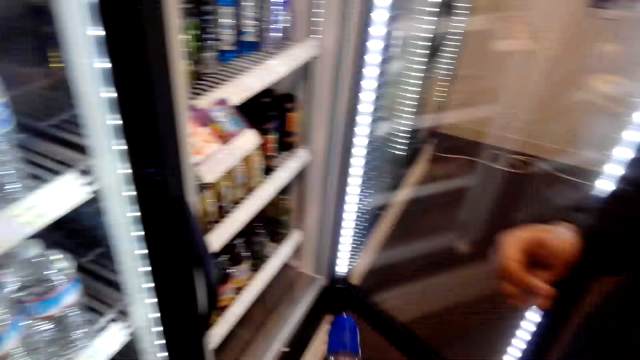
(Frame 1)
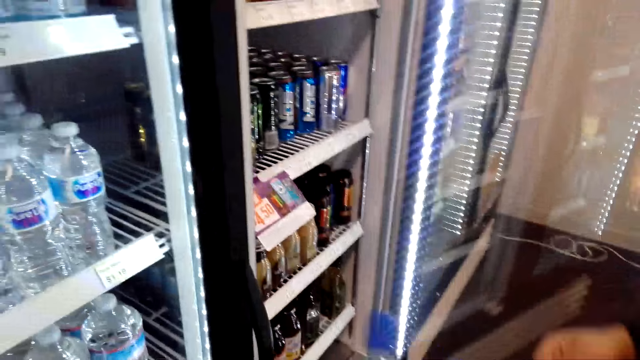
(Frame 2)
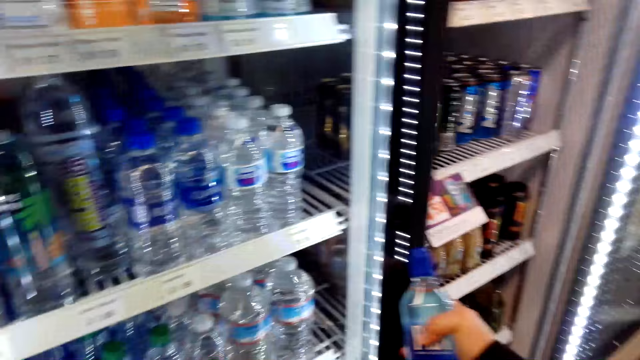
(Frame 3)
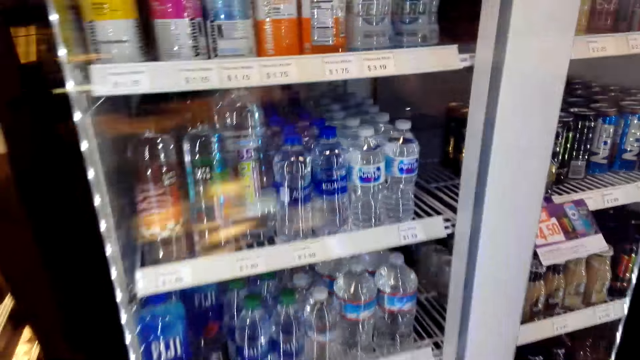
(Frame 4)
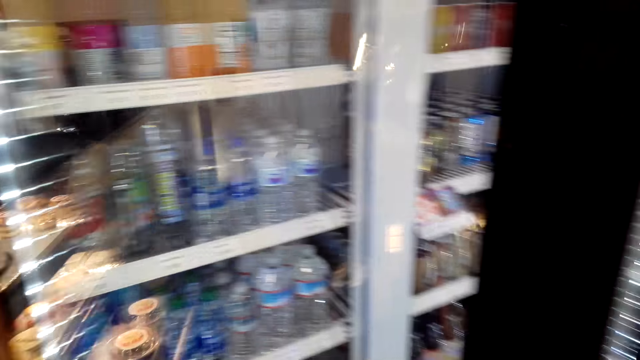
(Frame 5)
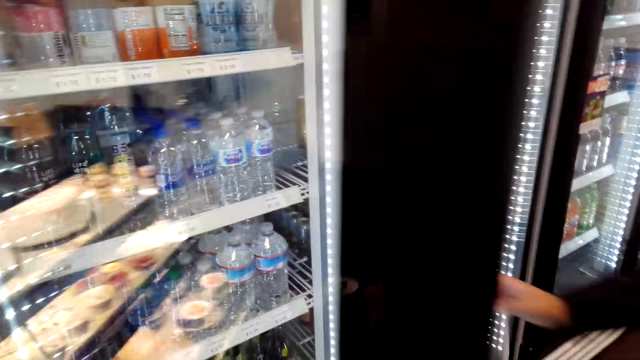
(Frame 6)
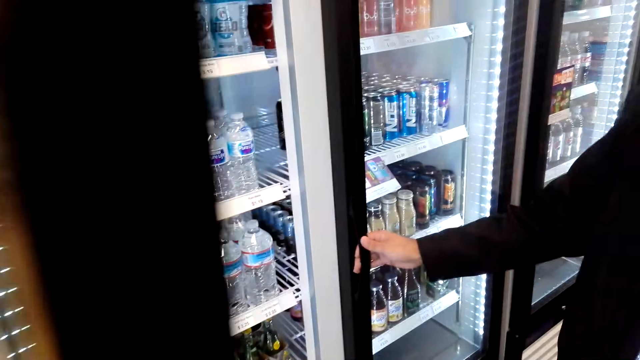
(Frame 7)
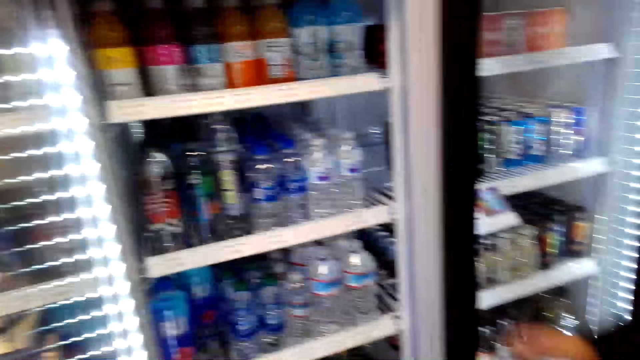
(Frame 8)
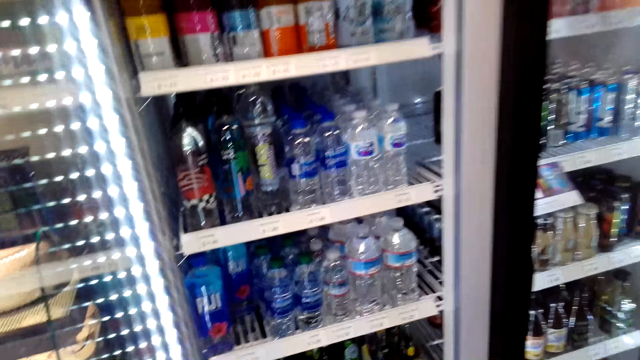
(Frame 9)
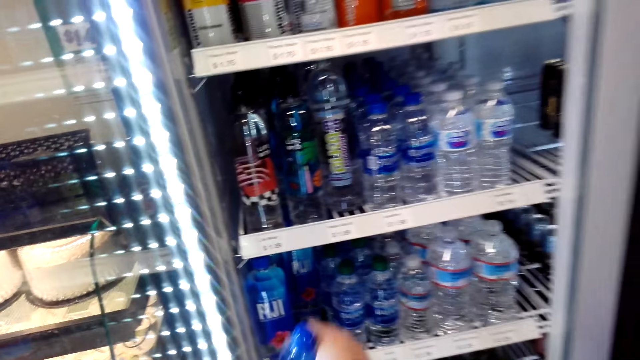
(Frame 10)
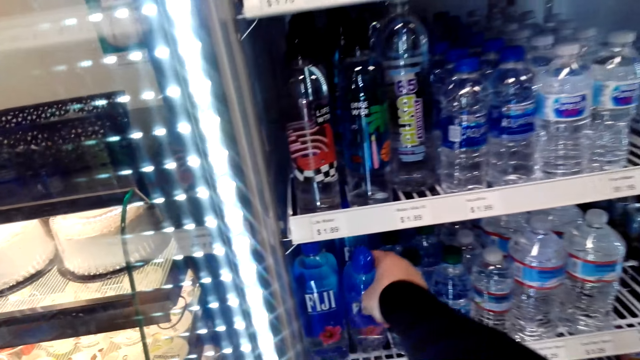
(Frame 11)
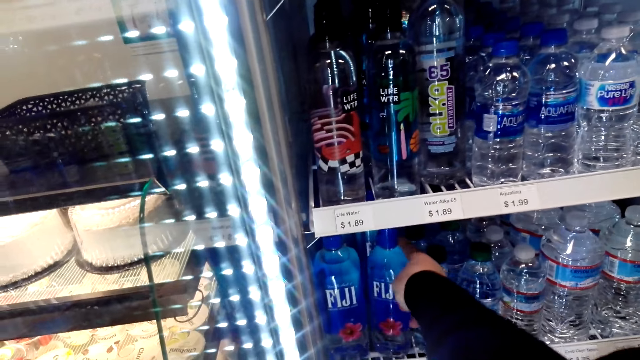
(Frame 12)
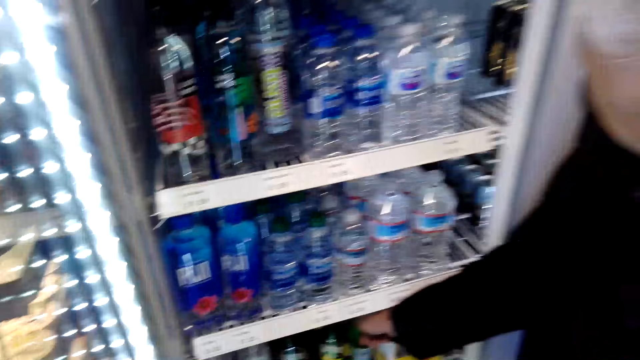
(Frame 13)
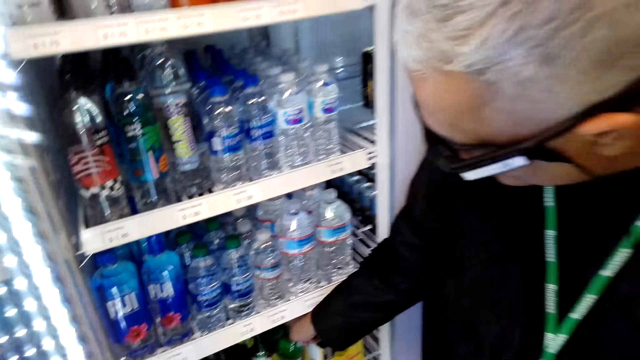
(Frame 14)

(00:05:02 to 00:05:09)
The camera wearer opens the fridge. A man holds a fridge door. The man opens the fridge. The camera wearer puts a bottle of water in the fridge. The man picks a bottle in the fridge.

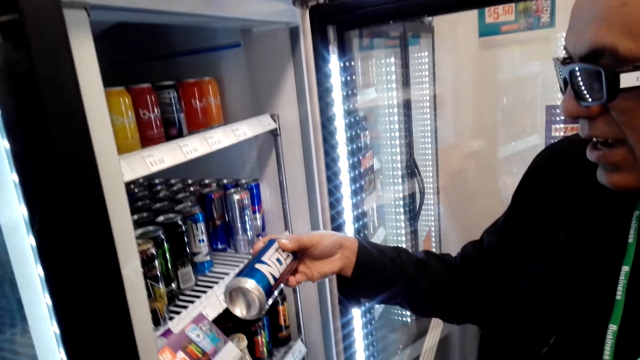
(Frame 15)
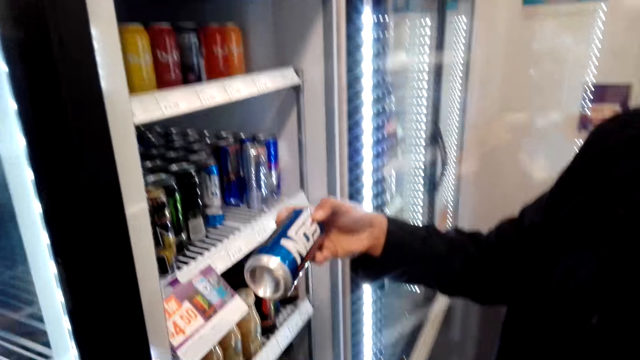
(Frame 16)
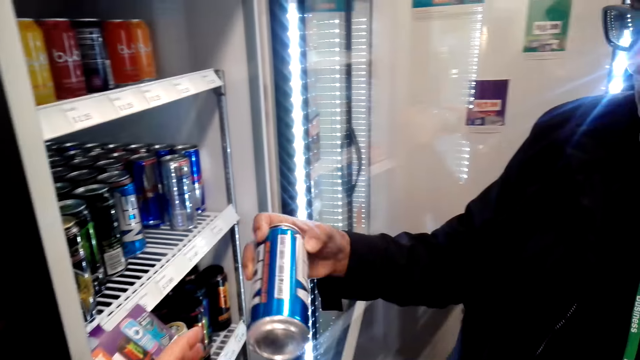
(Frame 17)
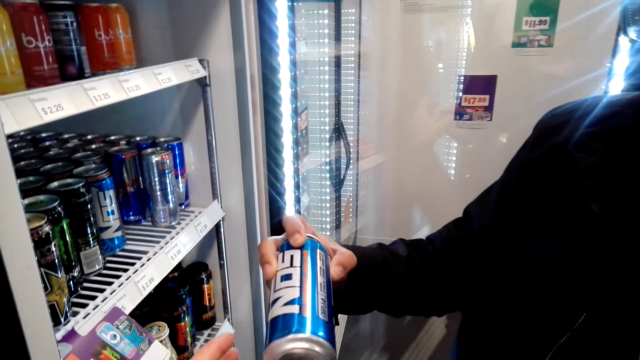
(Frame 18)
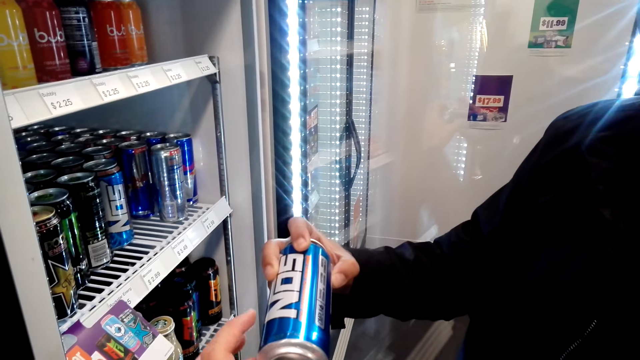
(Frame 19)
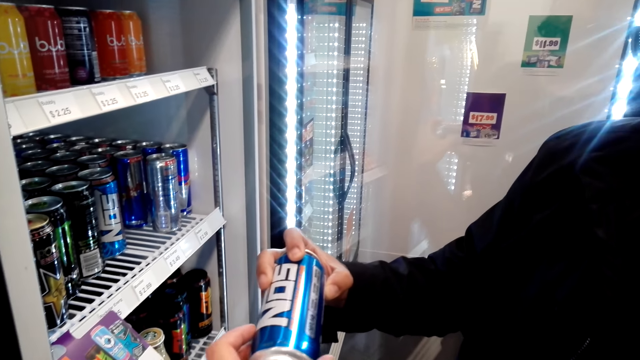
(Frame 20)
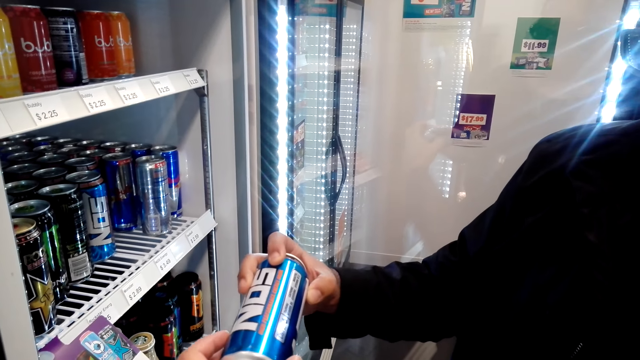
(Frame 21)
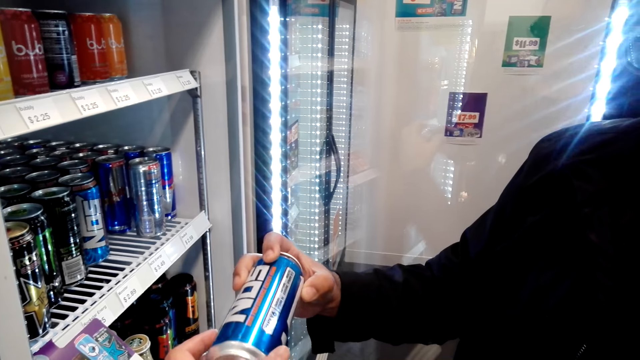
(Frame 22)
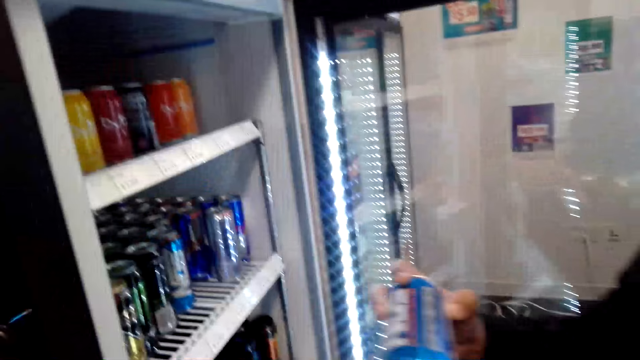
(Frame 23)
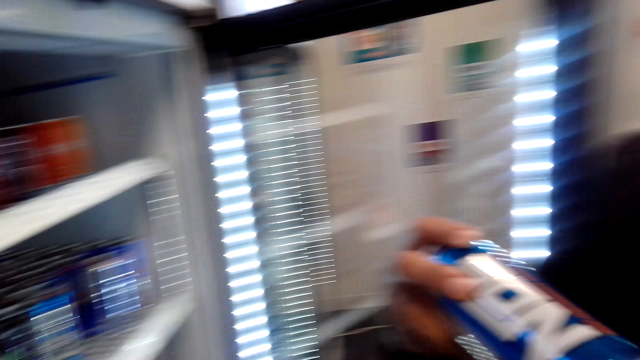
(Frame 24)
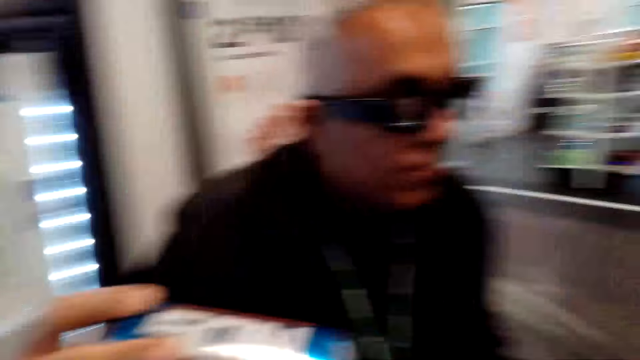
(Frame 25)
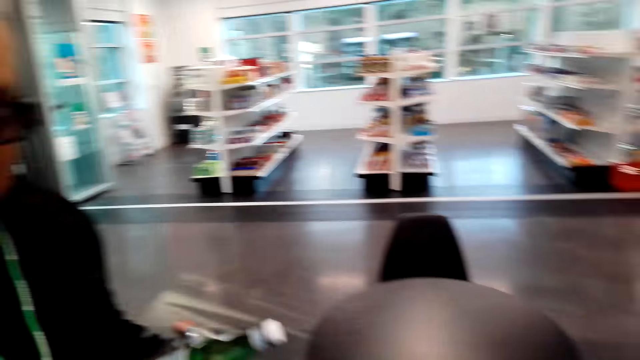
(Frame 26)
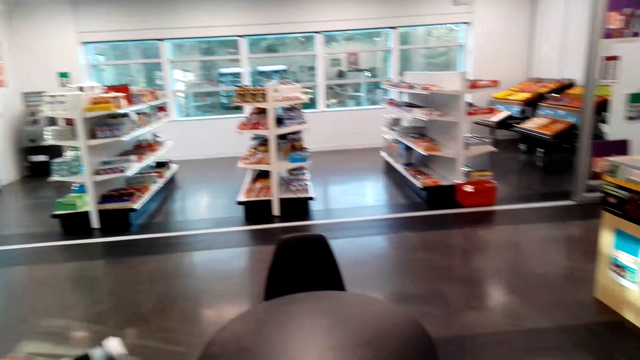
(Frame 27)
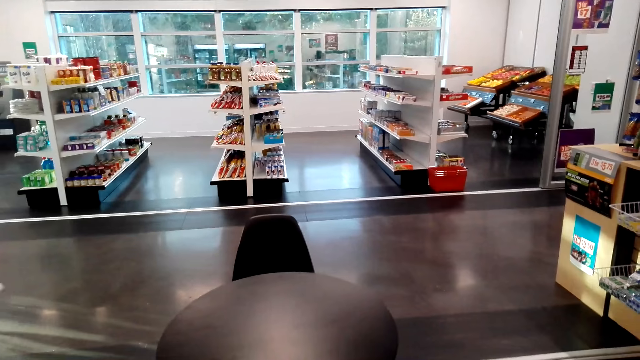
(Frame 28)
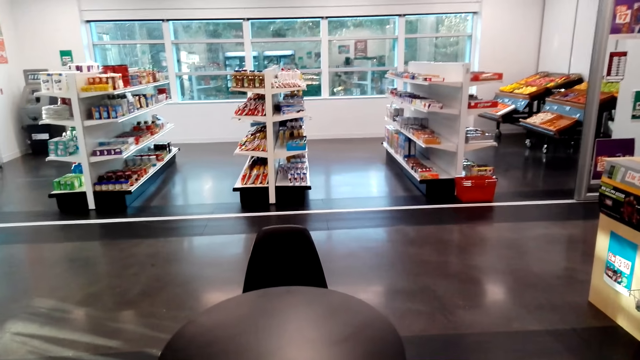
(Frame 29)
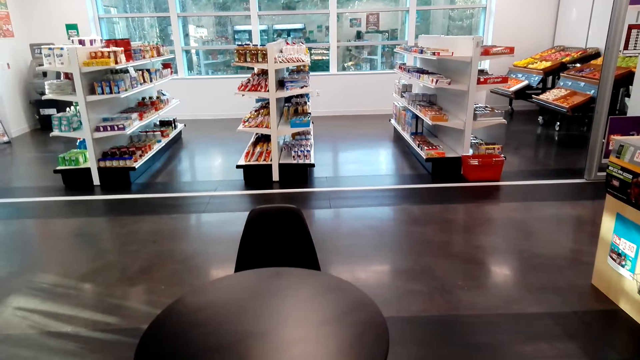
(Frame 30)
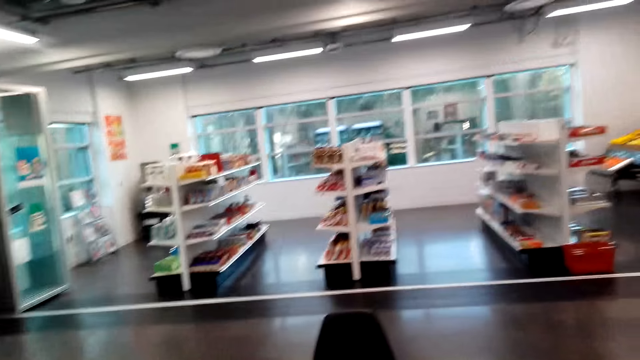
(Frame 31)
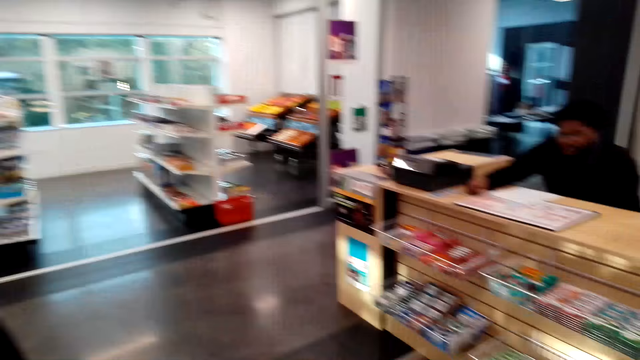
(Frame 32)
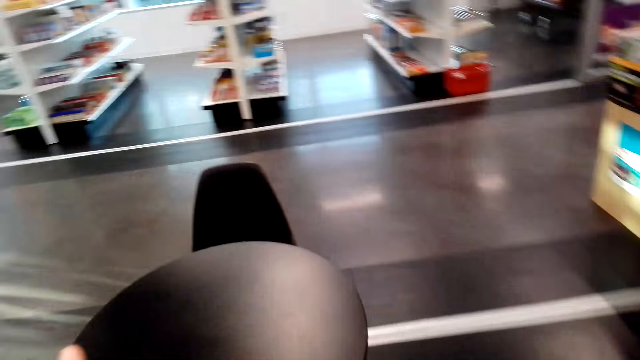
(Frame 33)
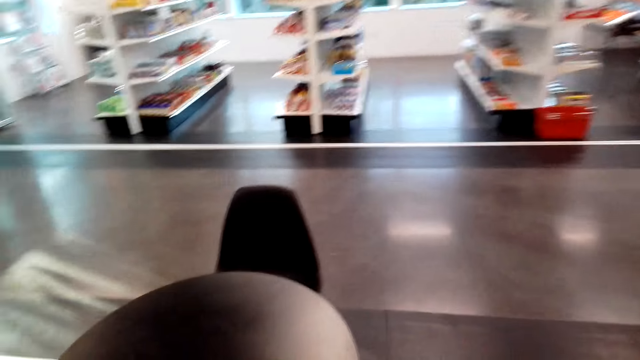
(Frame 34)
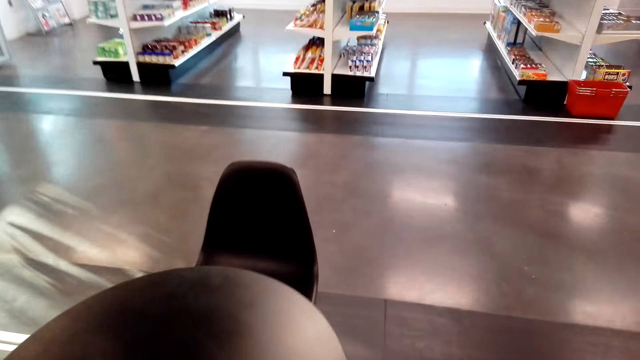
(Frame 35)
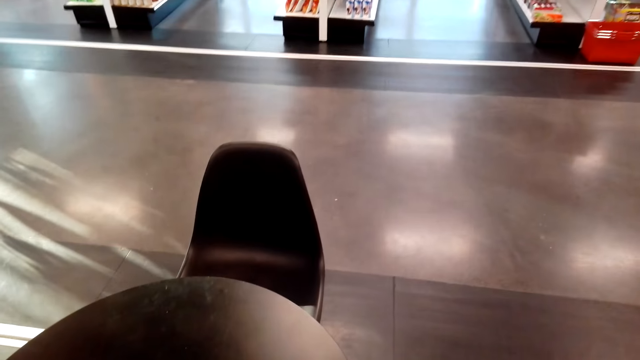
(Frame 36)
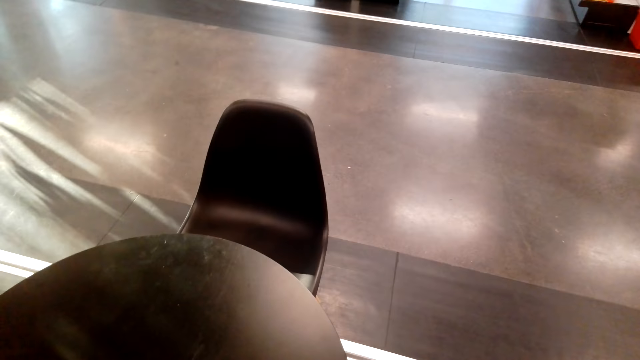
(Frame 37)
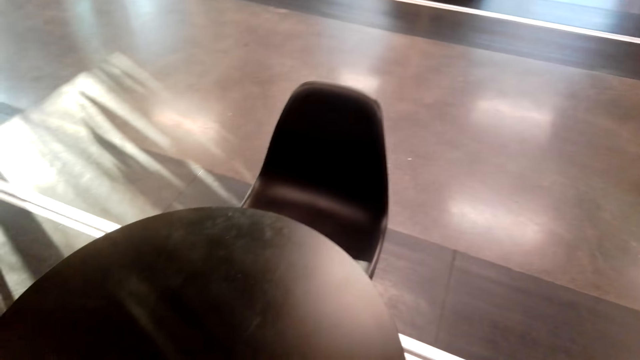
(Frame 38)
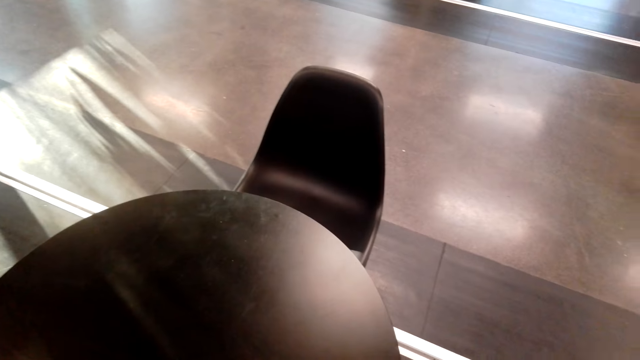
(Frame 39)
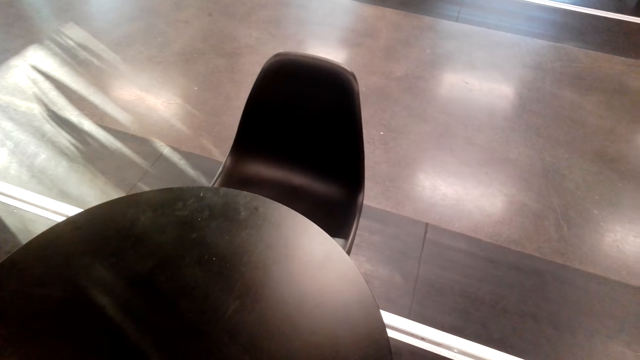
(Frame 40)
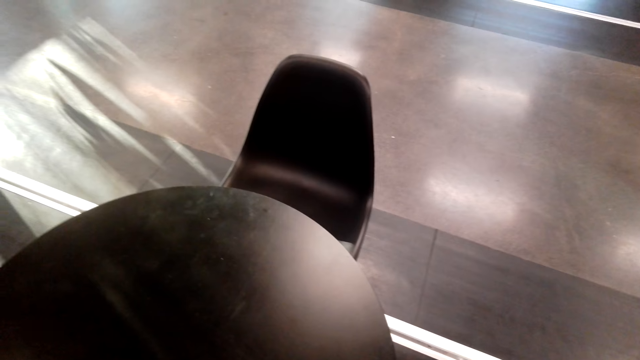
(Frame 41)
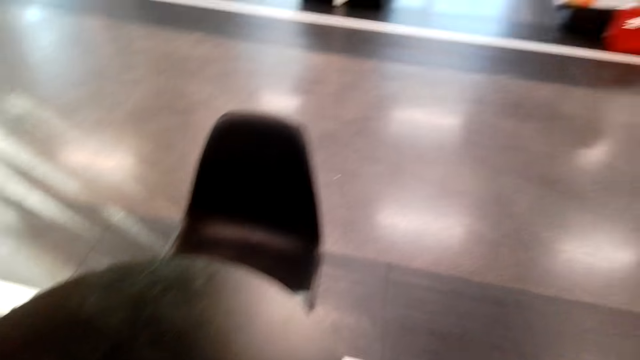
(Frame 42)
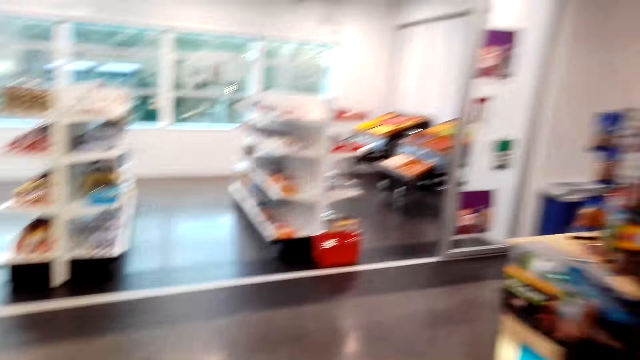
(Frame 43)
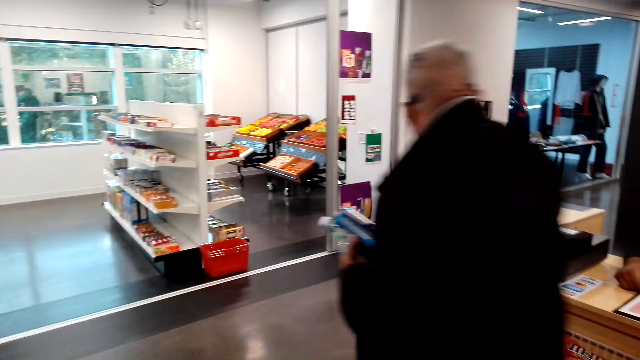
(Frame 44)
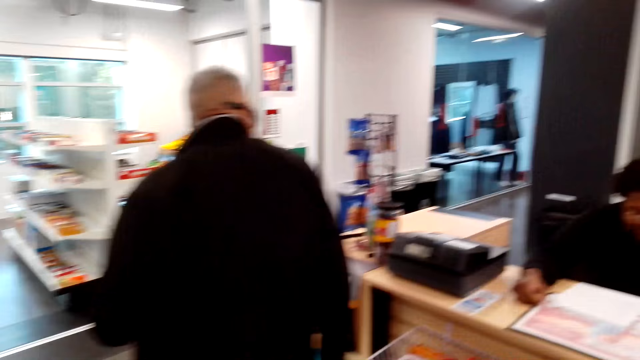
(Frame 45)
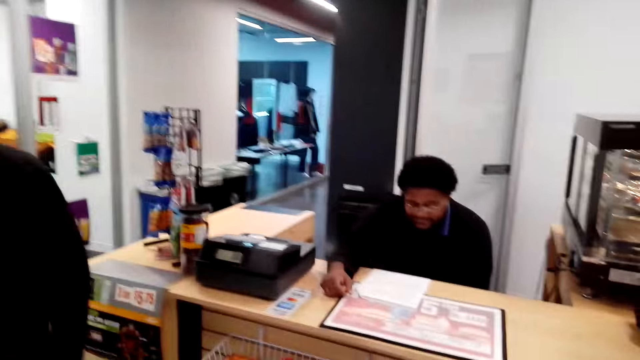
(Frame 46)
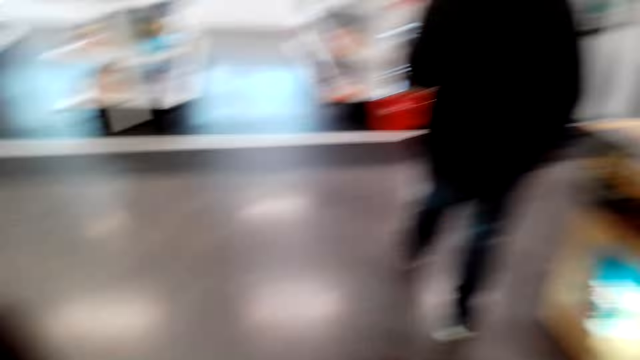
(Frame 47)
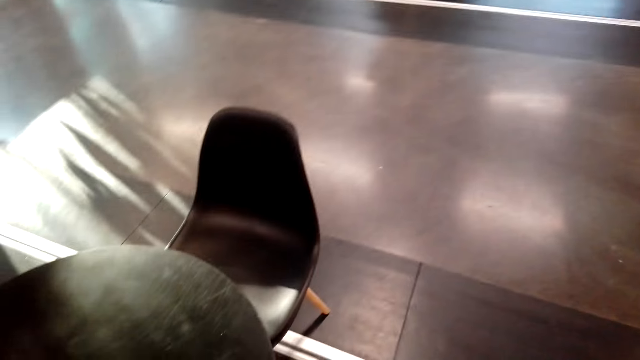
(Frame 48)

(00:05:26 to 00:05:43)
The camera wearer touches the can. They stare at the can. They walk in a room. A man walks in the room. The man walks around the store.
